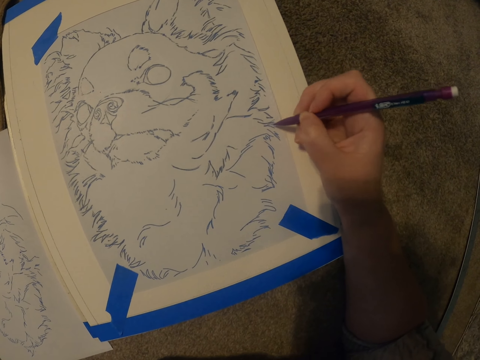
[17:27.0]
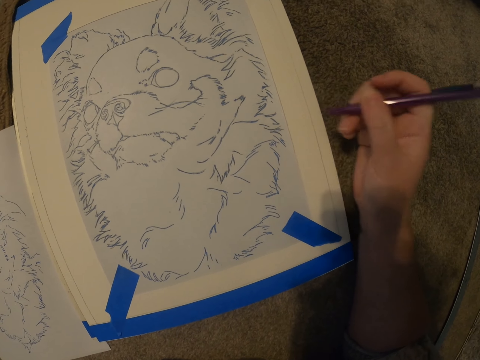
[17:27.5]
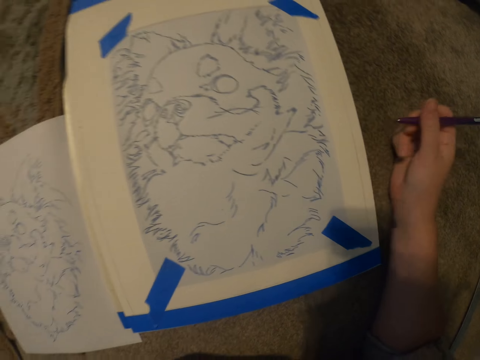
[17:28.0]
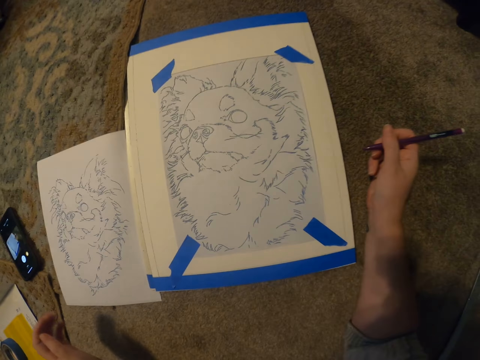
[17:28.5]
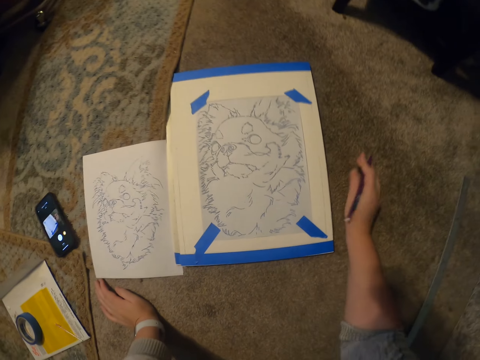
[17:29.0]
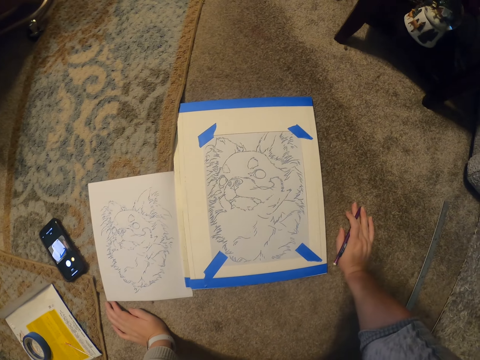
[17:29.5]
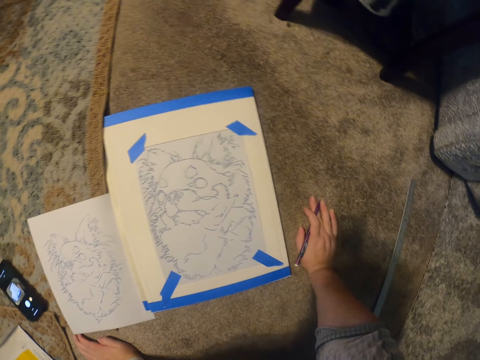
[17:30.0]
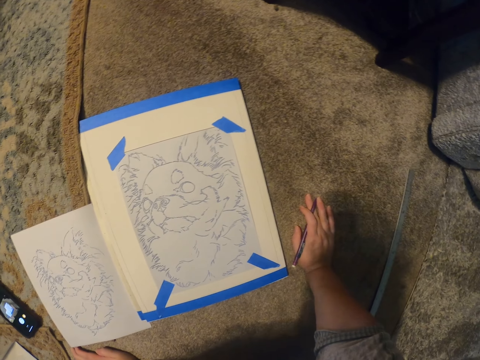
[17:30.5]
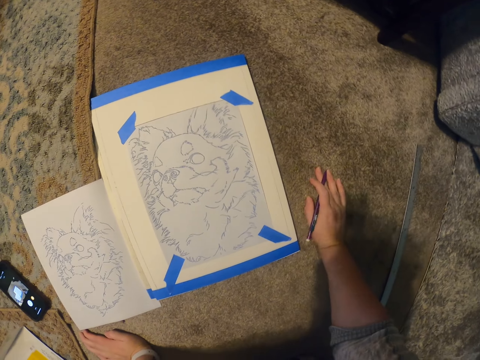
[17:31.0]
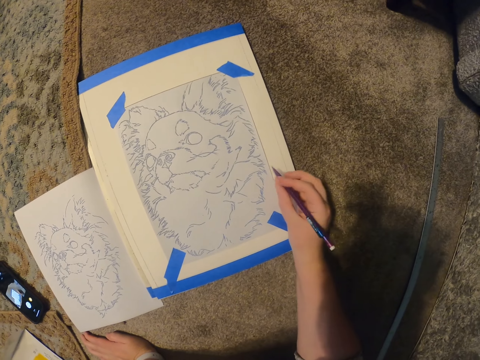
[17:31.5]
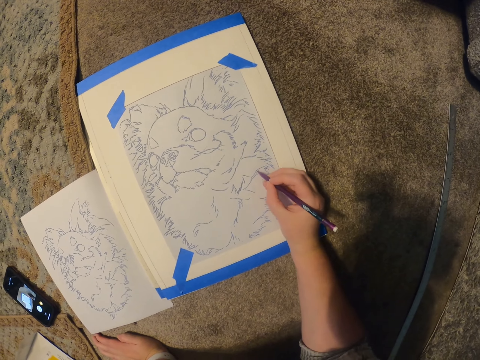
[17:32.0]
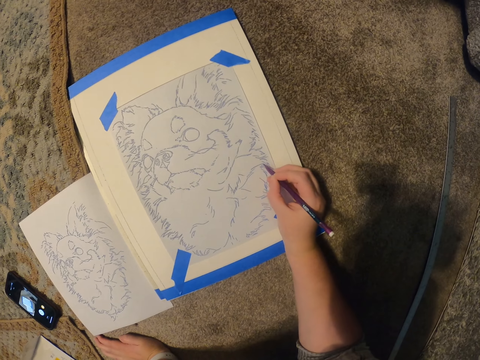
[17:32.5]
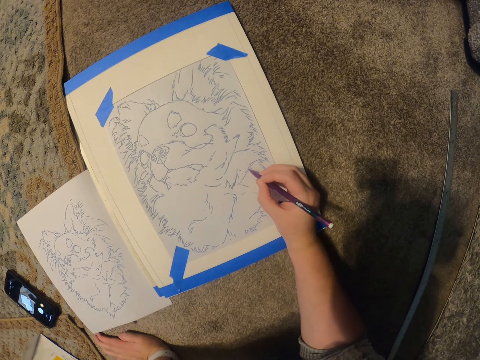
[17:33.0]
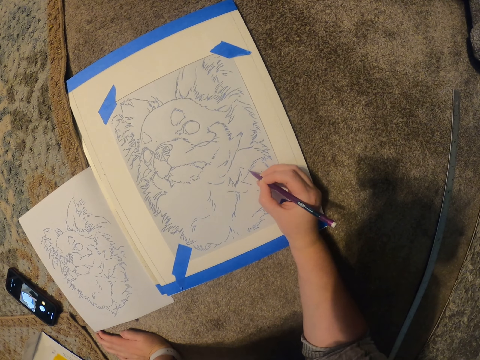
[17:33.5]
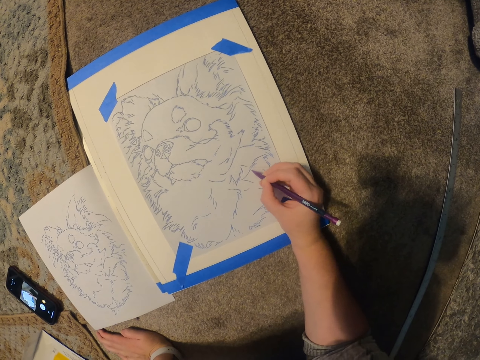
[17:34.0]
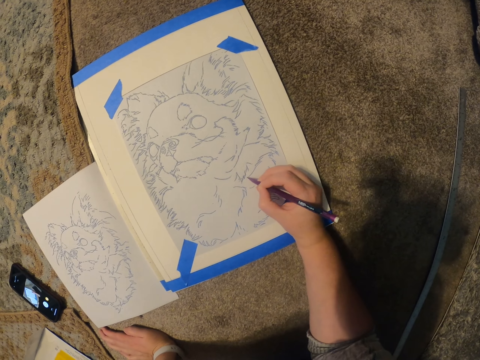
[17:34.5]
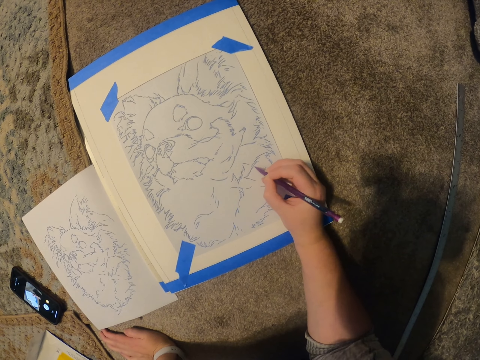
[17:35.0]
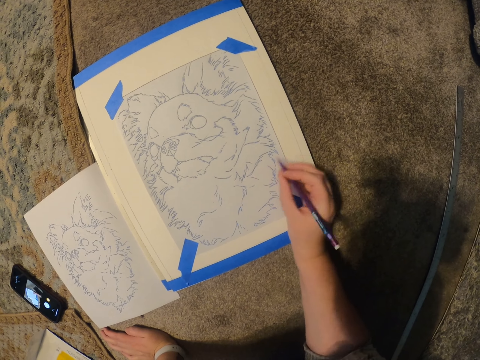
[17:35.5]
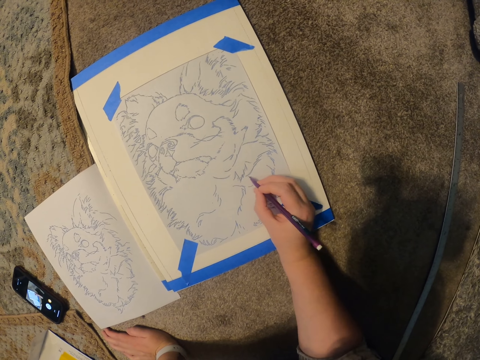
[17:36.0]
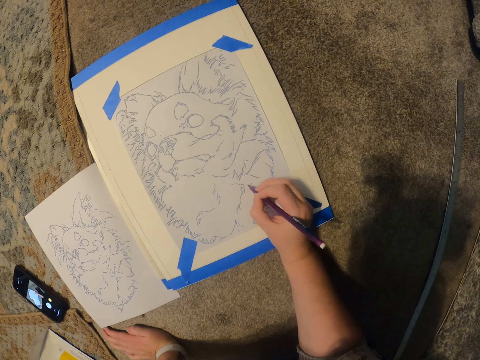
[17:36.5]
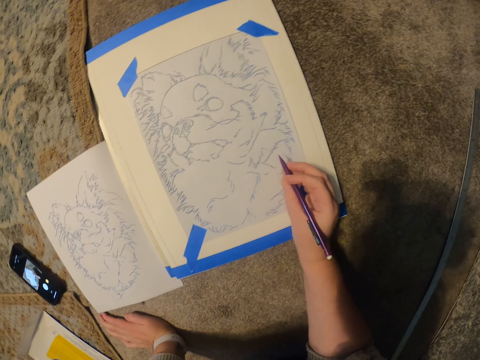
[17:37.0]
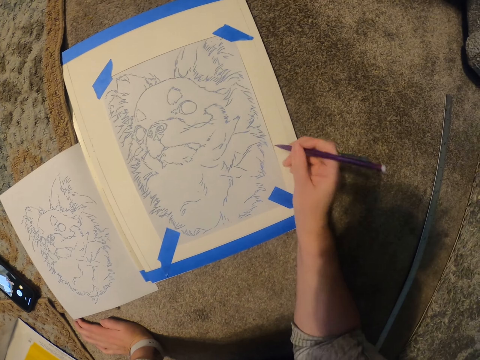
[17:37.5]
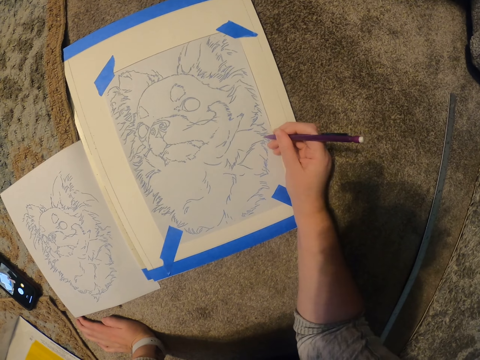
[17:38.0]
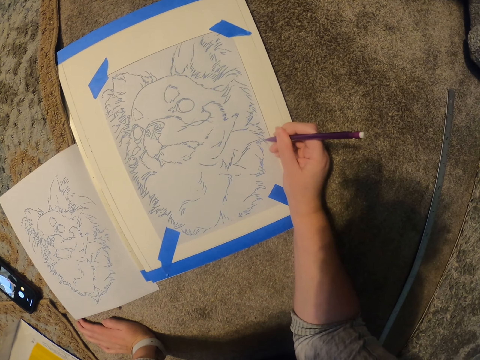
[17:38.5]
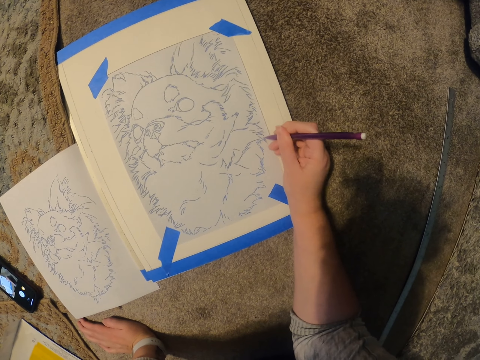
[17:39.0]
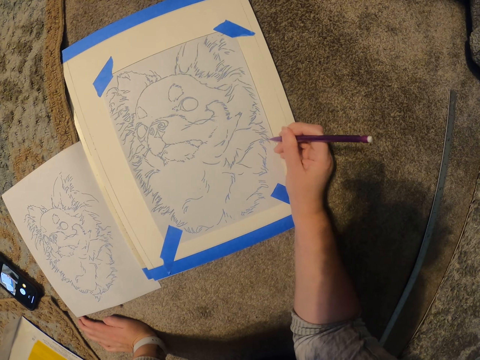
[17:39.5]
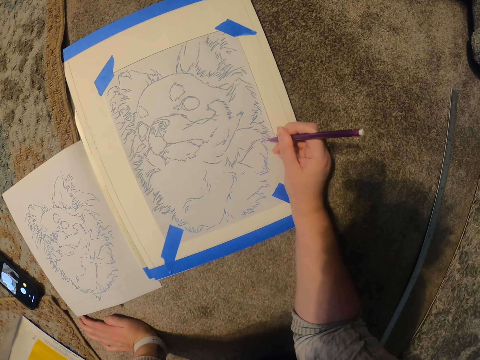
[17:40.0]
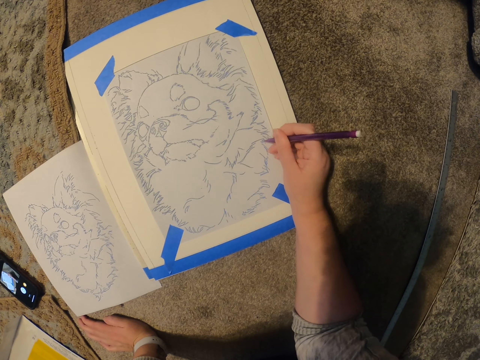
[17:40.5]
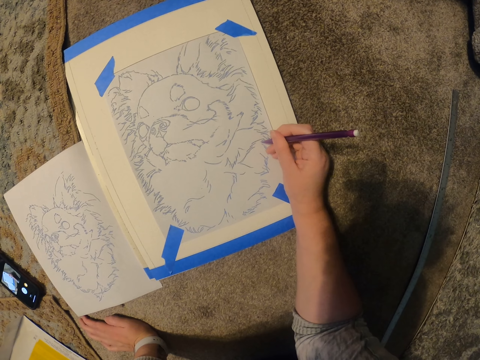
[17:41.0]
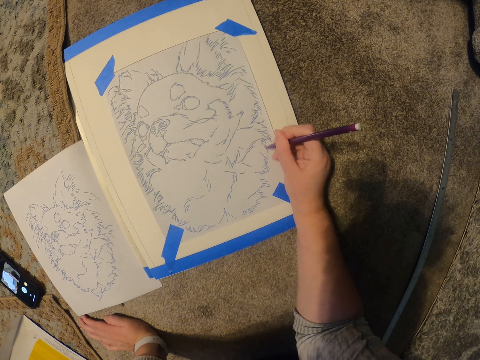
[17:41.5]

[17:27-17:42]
The camera wearer moves the hand on the floor. They draw the picture on the book.

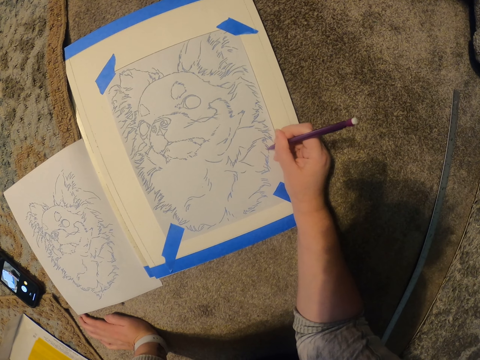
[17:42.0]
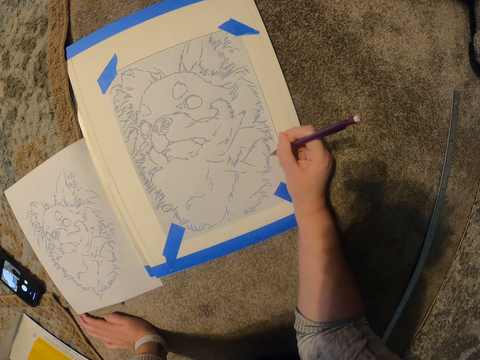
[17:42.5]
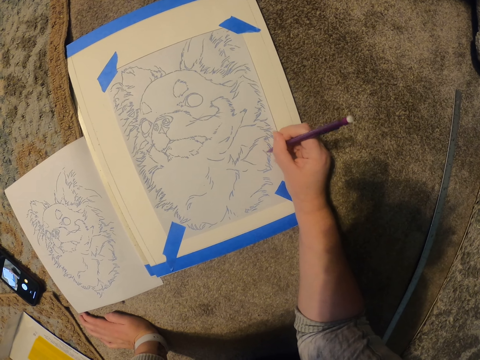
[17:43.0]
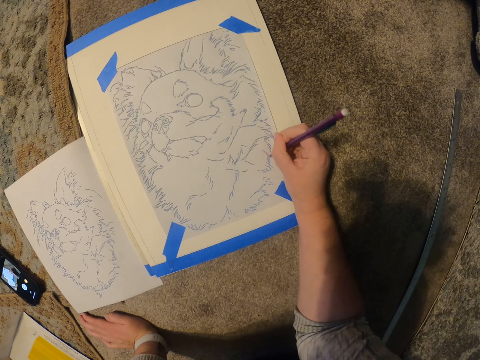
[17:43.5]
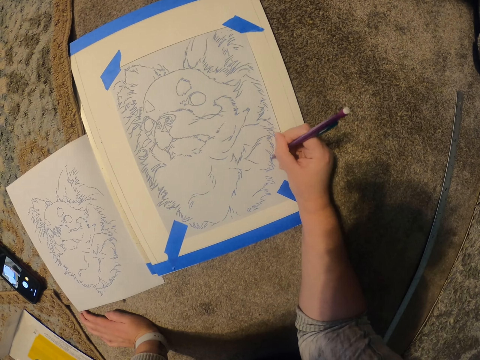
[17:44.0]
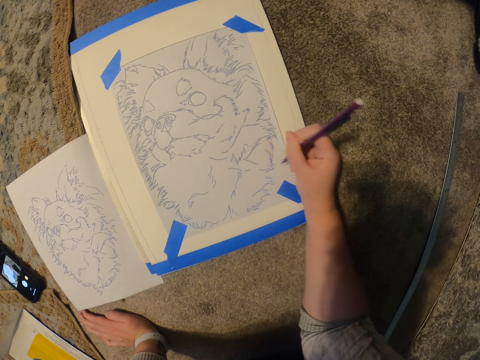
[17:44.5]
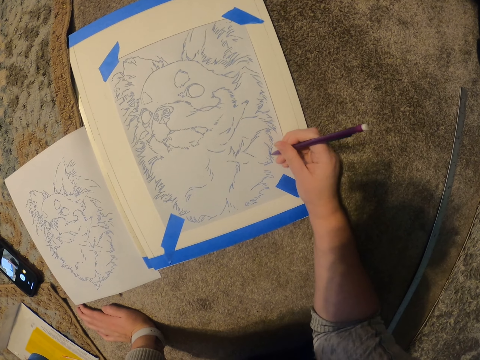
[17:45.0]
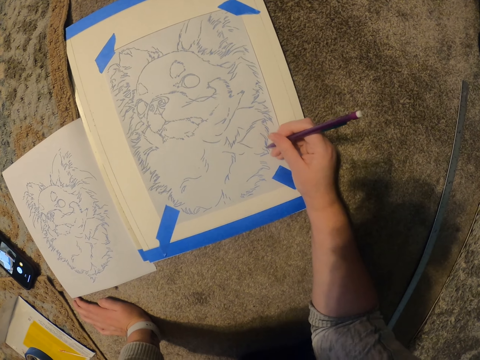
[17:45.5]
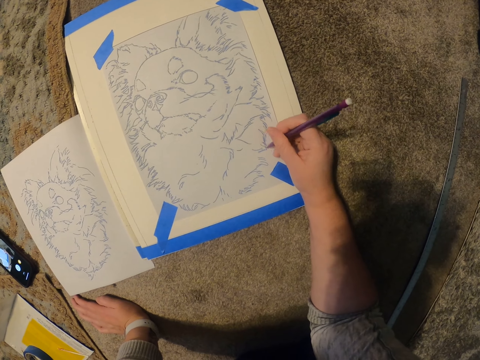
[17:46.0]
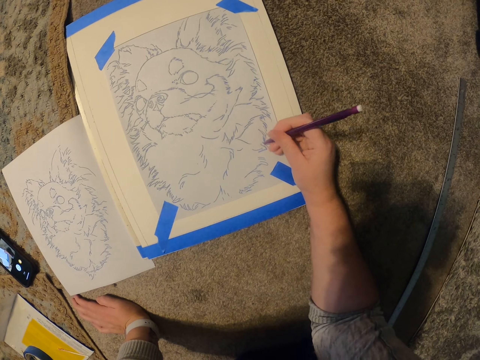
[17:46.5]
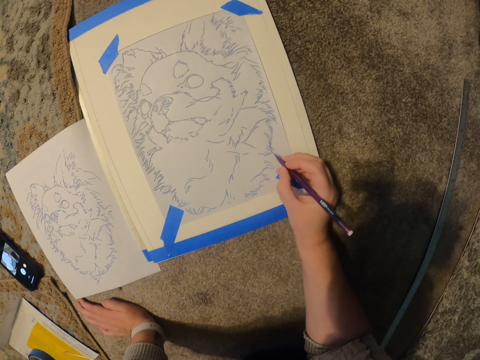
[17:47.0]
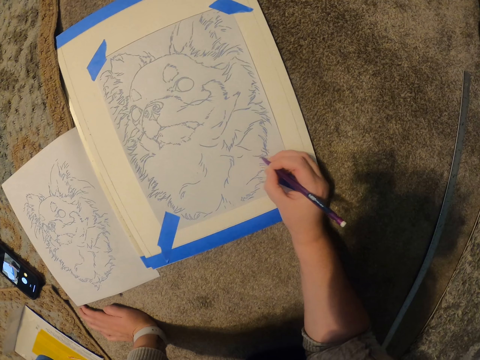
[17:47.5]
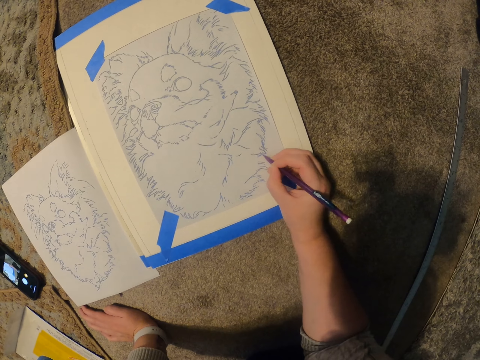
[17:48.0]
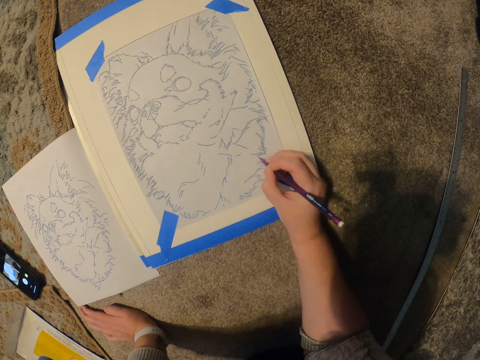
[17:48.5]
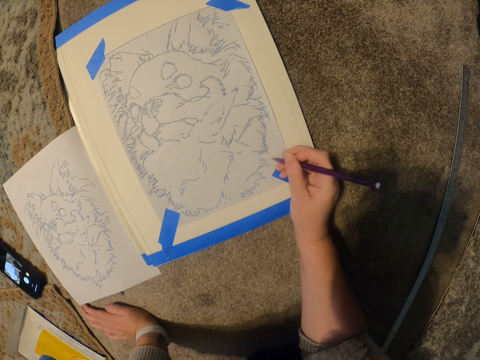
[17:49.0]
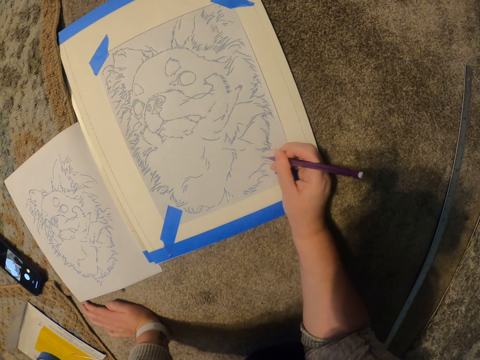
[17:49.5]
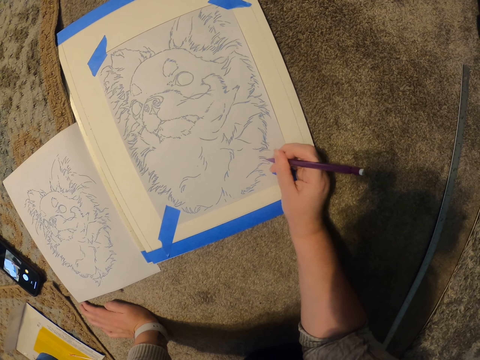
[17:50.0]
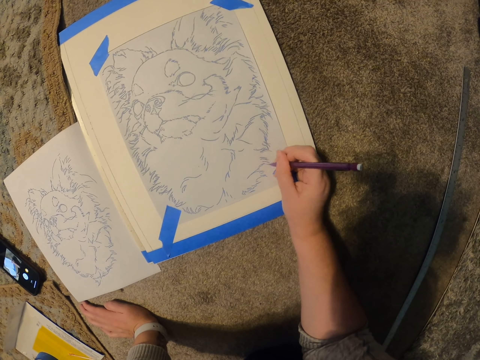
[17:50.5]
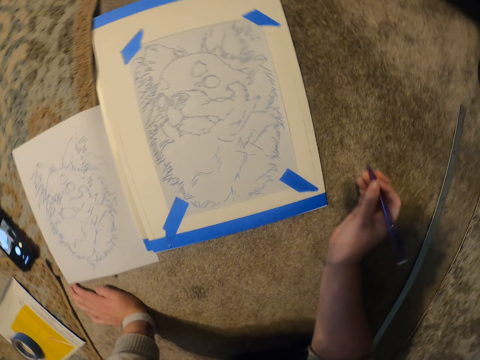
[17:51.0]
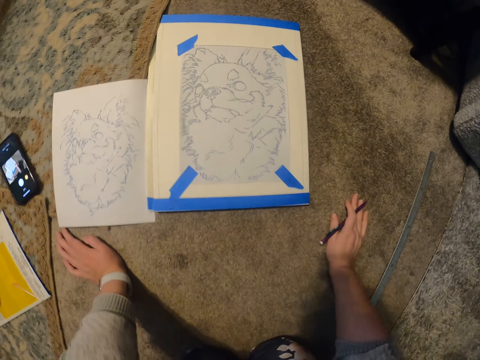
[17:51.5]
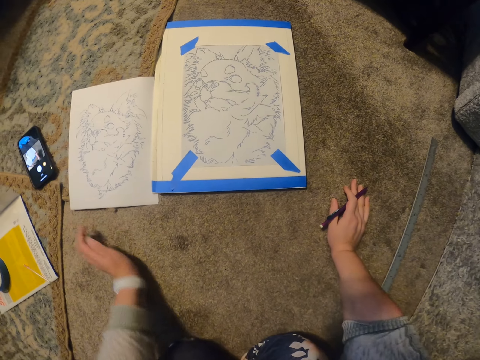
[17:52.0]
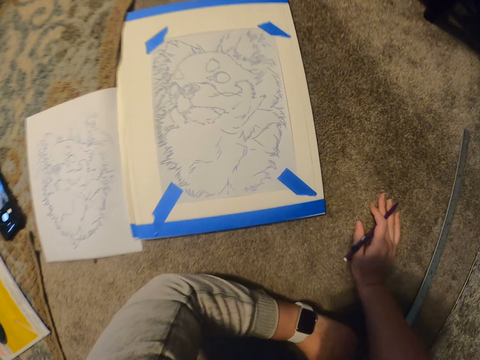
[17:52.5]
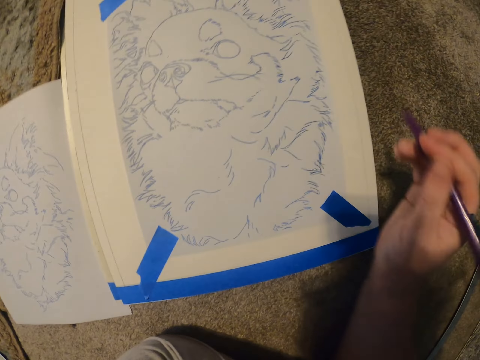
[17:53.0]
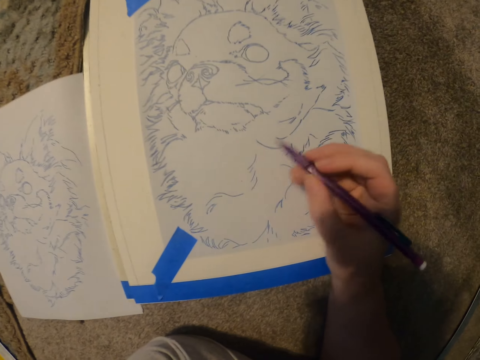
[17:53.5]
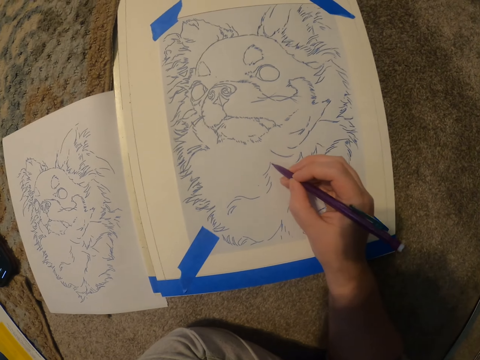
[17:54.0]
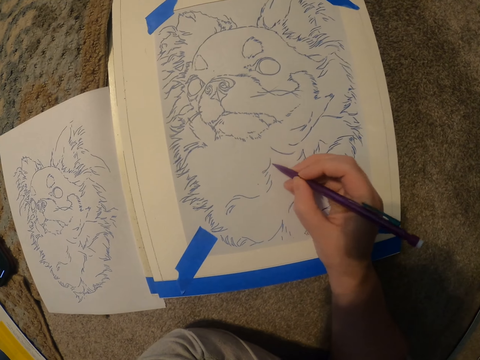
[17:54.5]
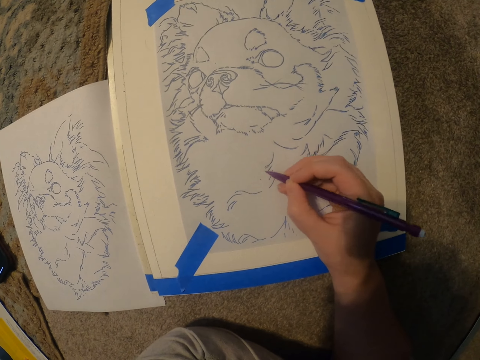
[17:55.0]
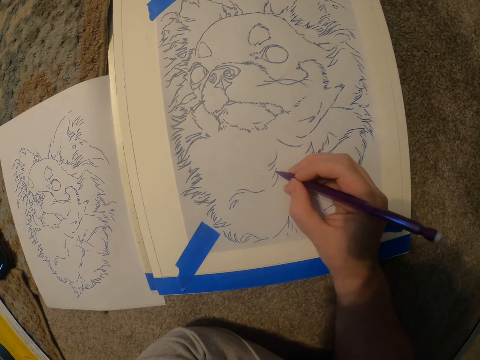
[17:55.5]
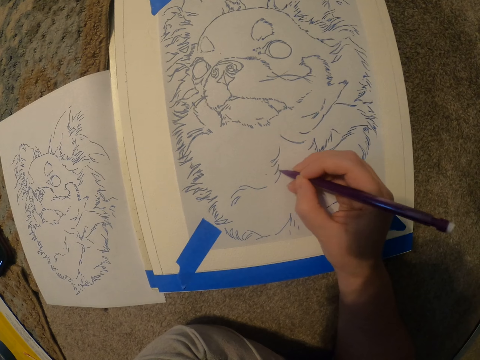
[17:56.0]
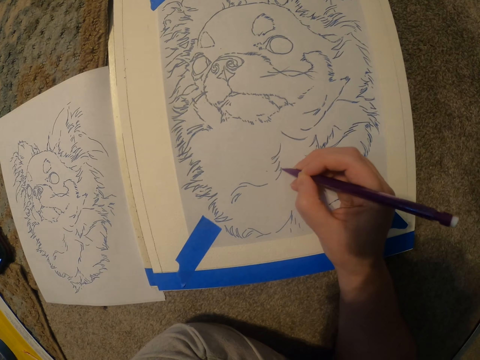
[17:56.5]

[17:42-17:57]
The camera wearer moves the hand on the floor. They draw the picture on the book. They move the hand on the floor. They rest the hand on the floor. They draw the picture on the book.
